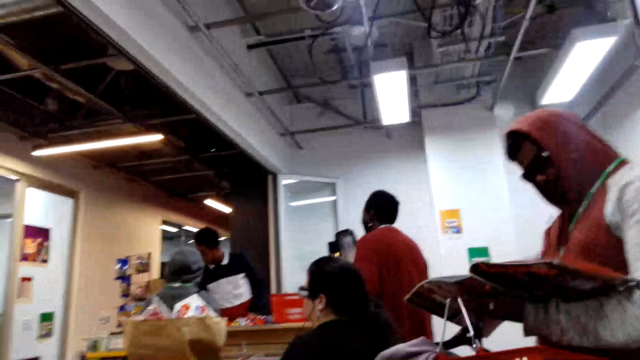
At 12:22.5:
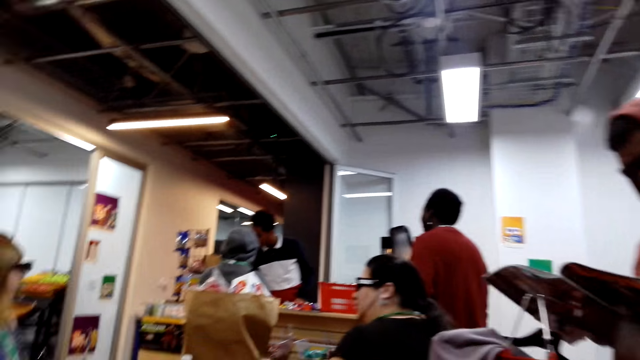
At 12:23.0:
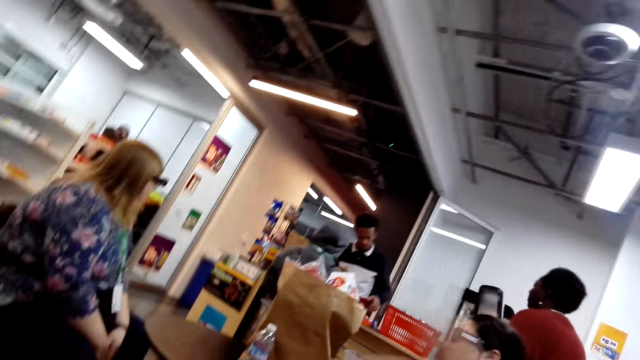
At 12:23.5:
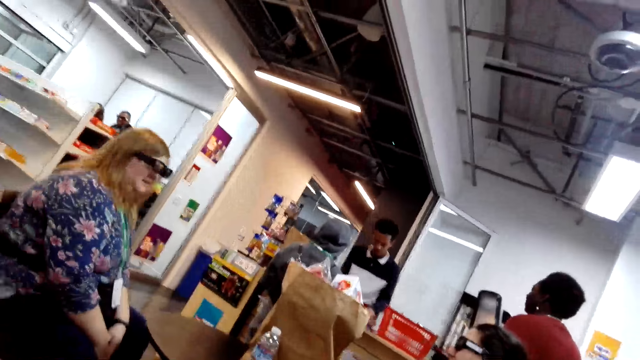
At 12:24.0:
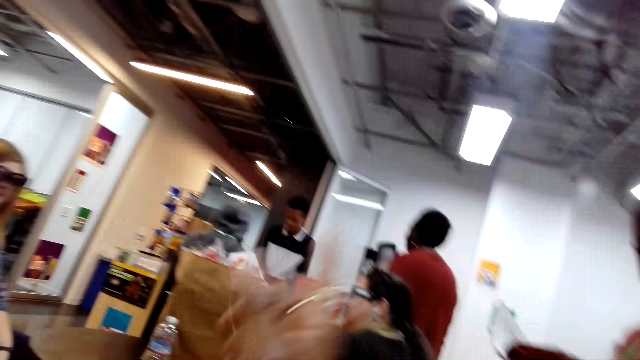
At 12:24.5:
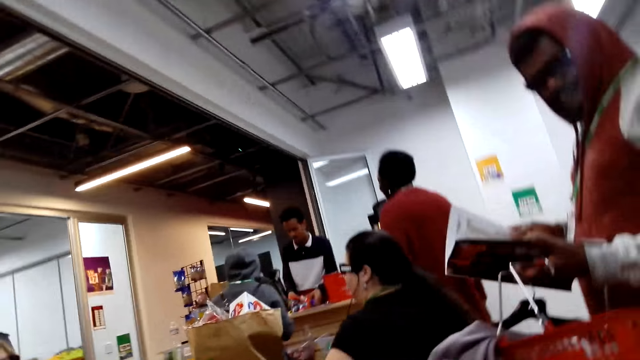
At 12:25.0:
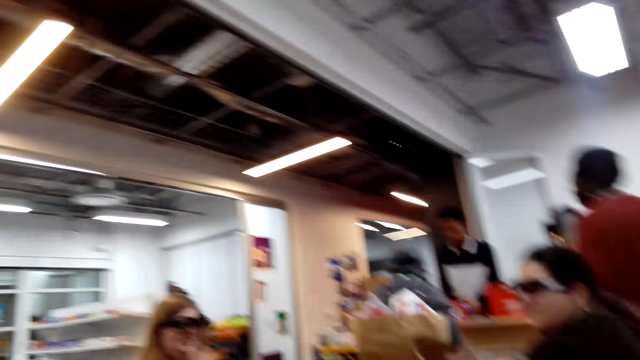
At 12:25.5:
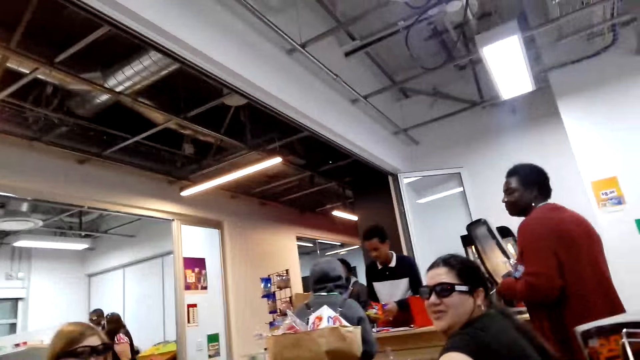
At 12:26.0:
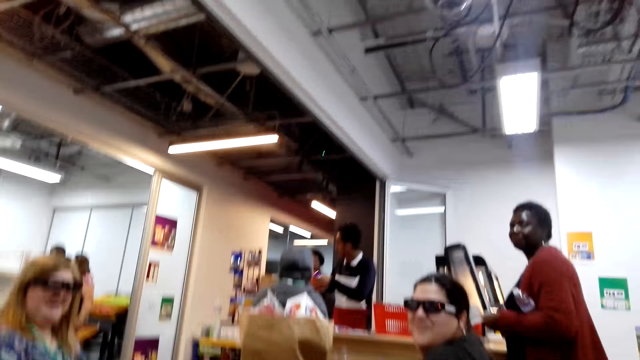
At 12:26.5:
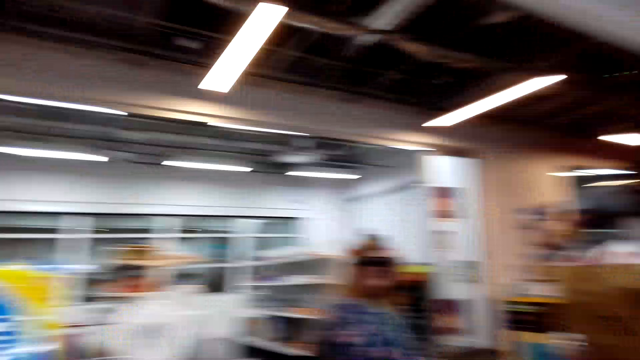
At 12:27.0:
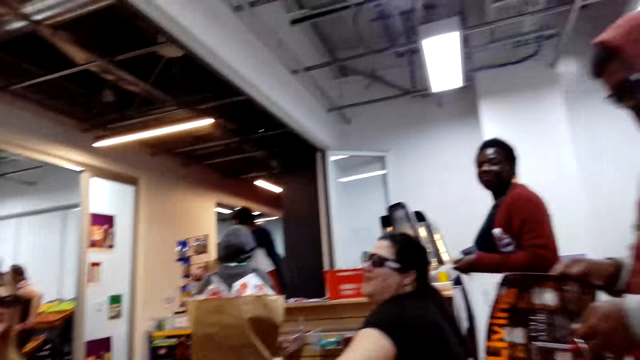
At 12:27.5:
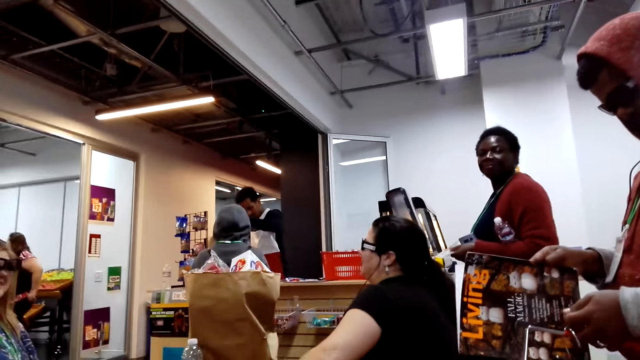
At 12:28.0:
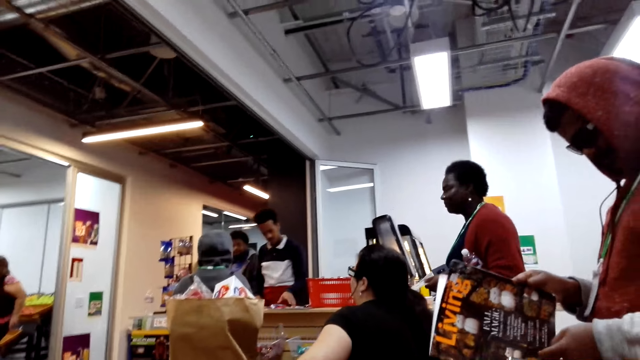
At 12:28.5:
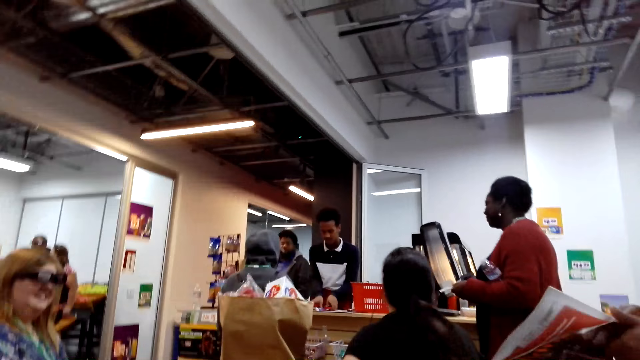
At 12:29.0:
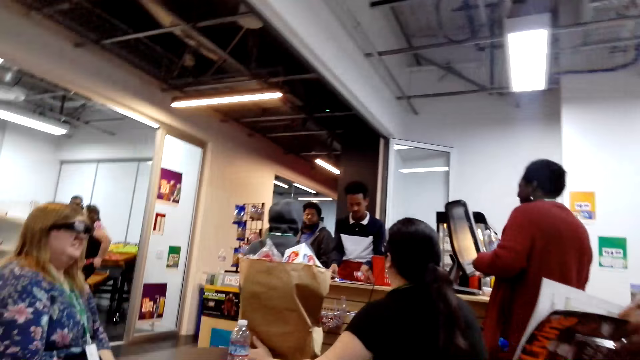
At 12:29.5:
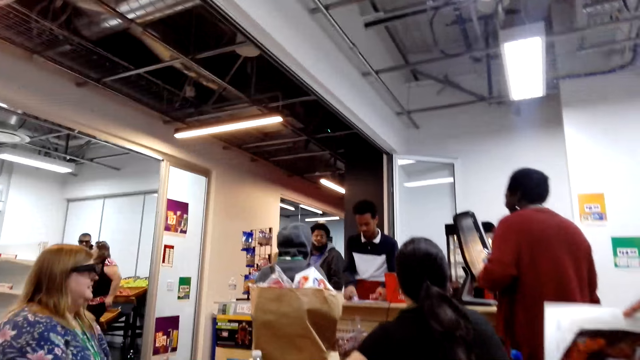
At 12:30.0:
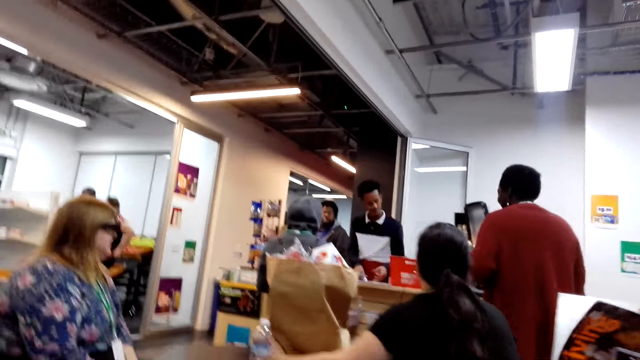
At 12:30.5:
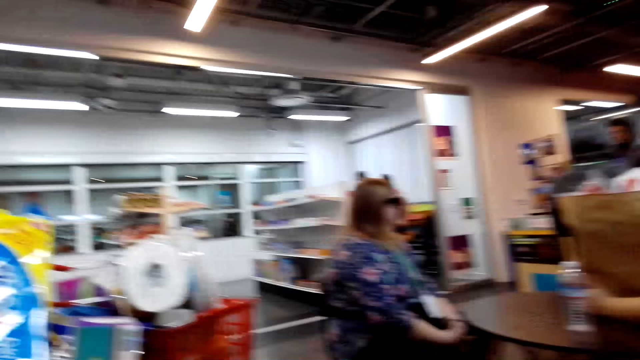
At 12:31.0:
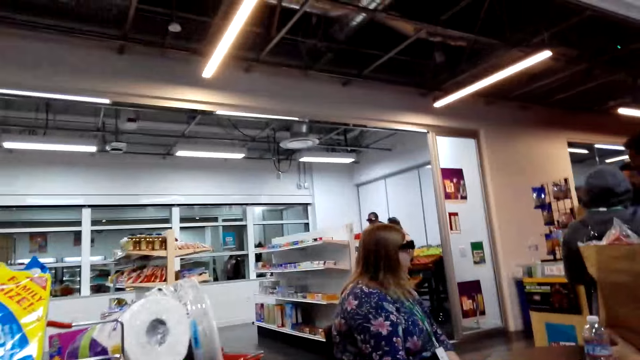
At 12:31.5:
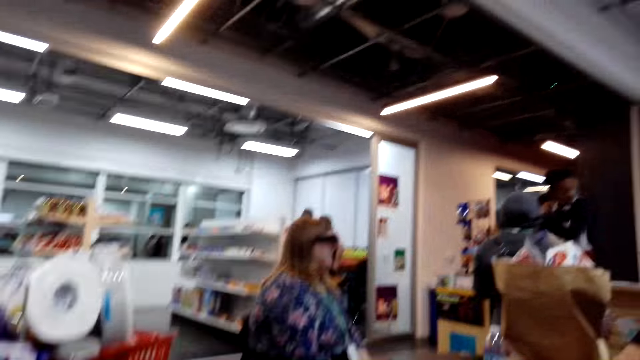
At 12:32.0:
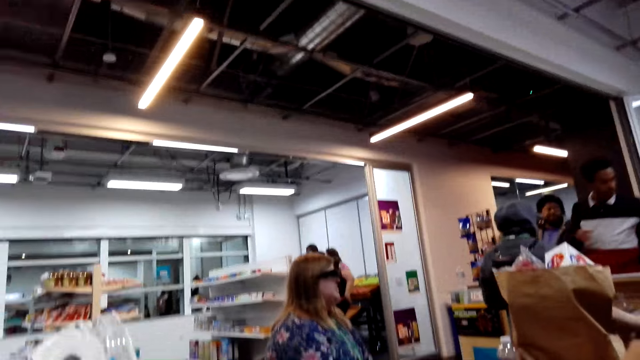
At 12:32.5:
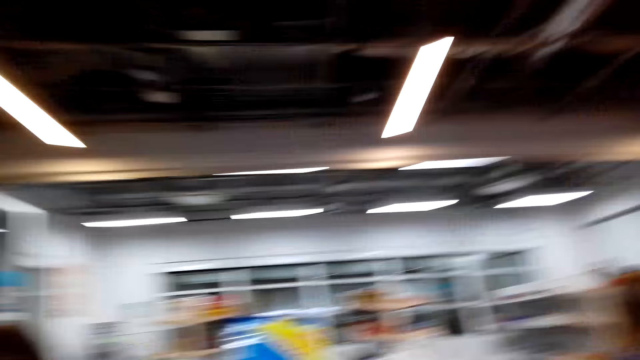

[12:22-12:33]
The camera wearer converses with a woman and another woman. They look around the shop.

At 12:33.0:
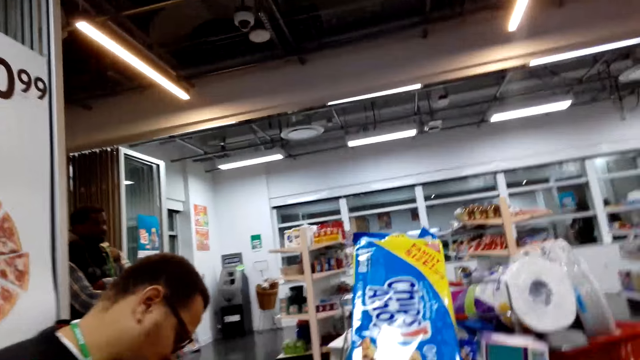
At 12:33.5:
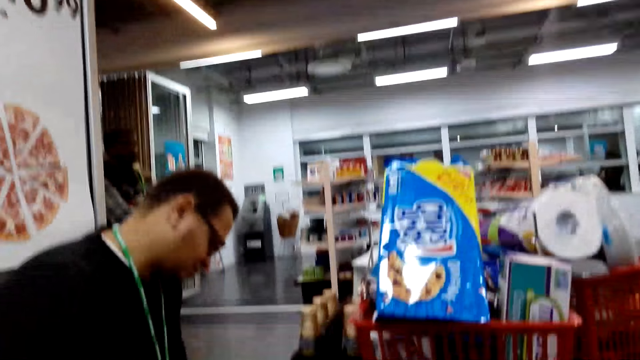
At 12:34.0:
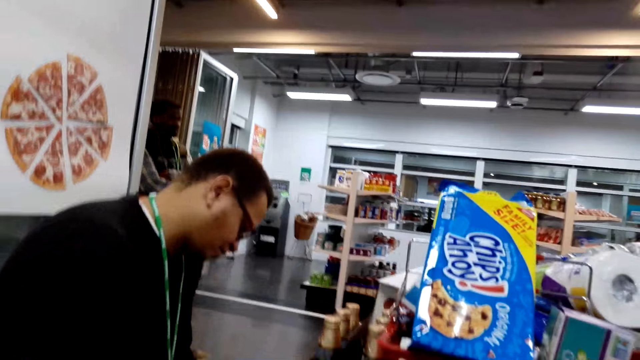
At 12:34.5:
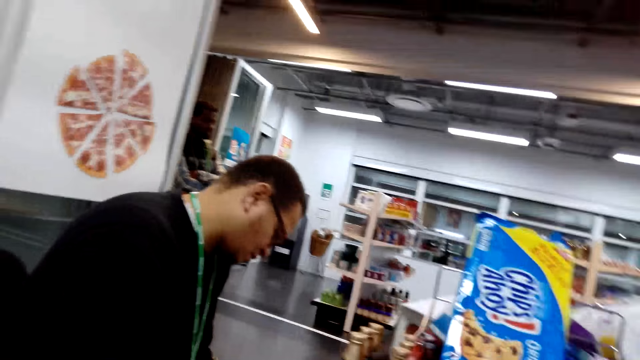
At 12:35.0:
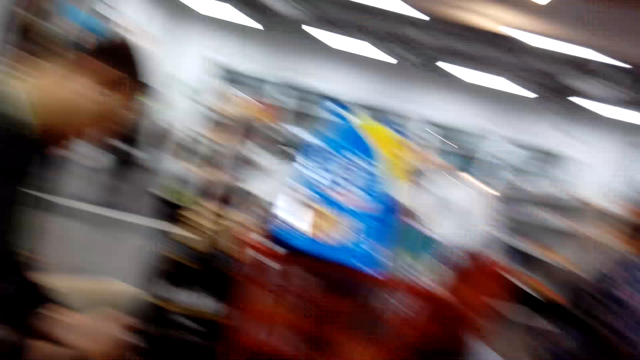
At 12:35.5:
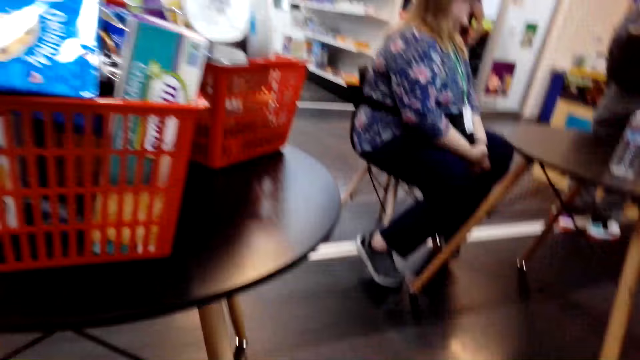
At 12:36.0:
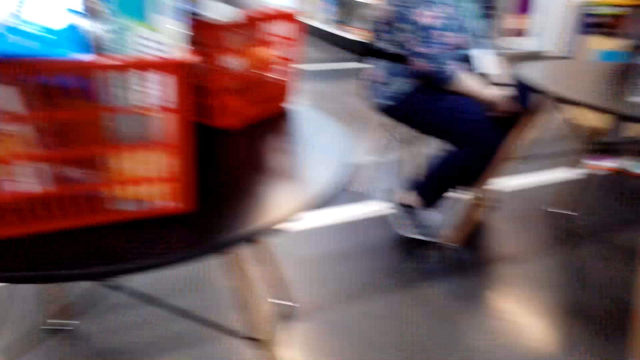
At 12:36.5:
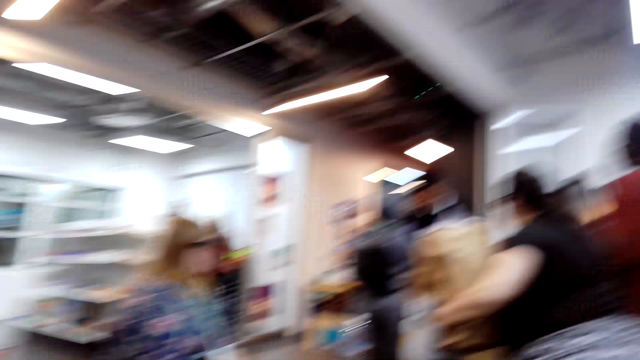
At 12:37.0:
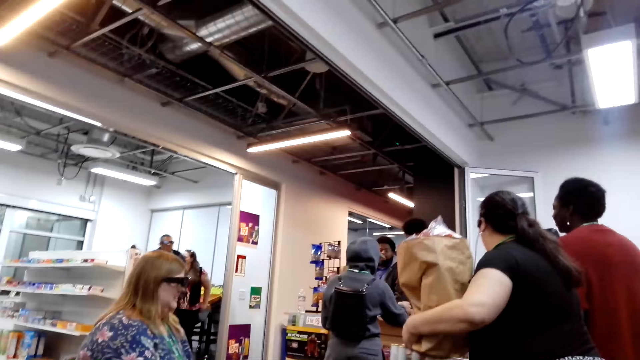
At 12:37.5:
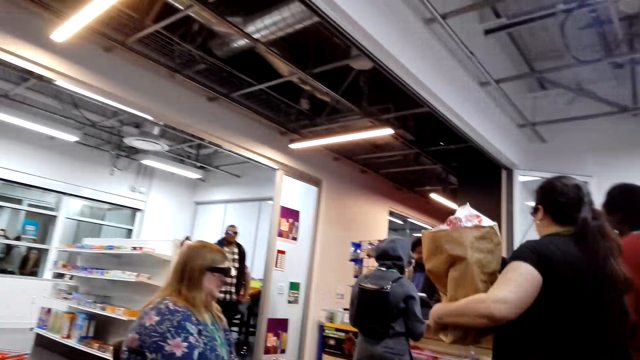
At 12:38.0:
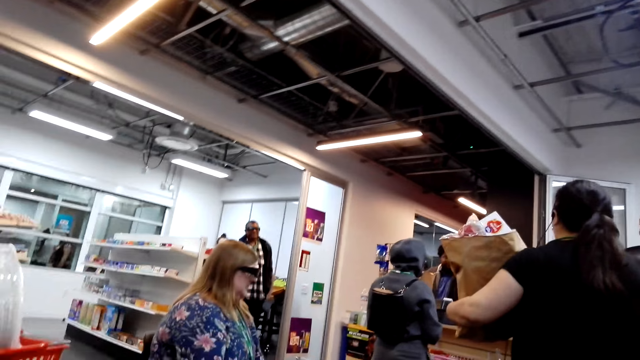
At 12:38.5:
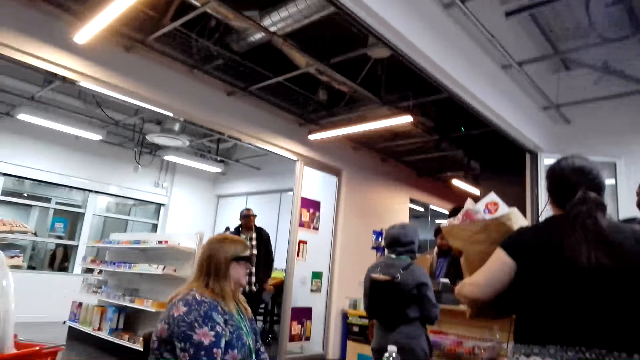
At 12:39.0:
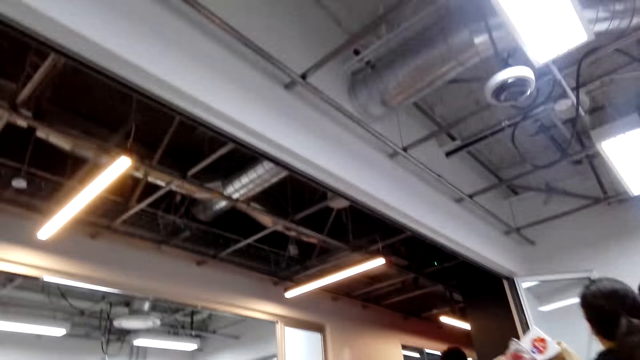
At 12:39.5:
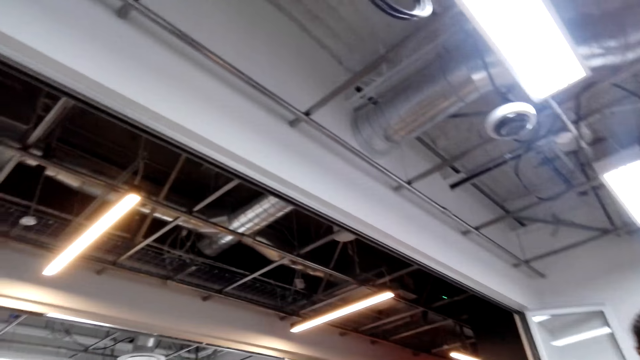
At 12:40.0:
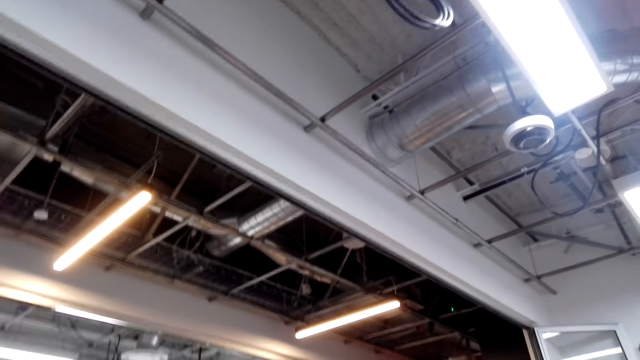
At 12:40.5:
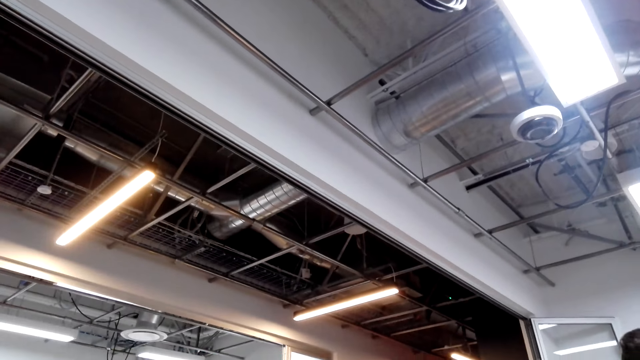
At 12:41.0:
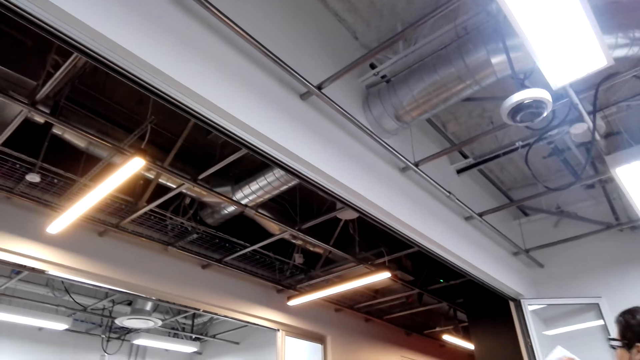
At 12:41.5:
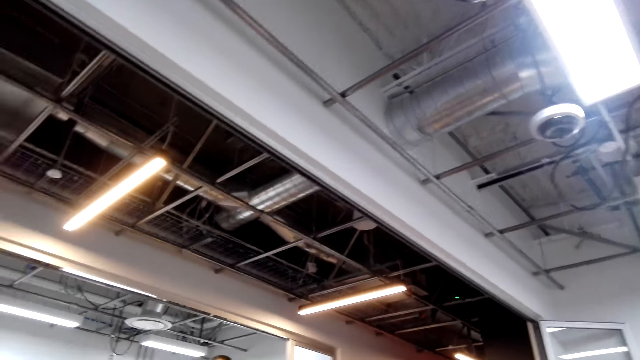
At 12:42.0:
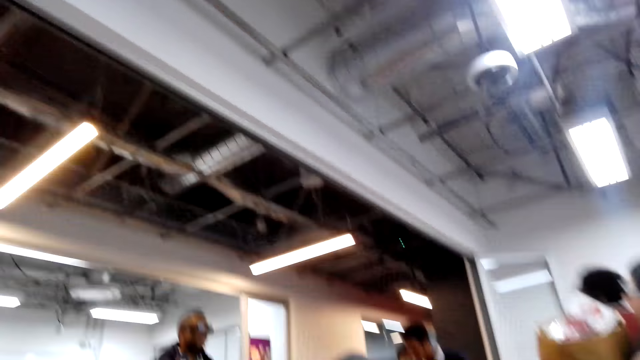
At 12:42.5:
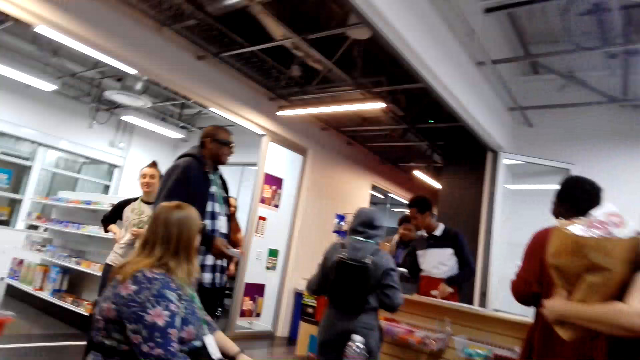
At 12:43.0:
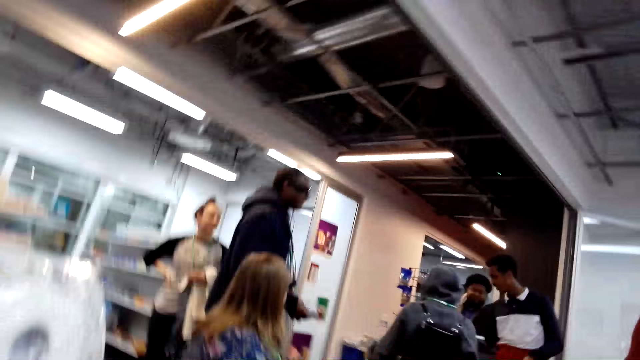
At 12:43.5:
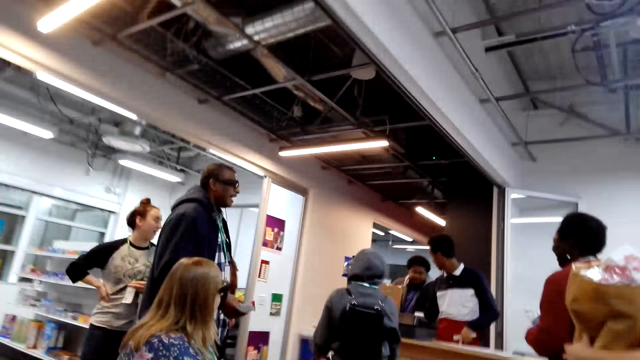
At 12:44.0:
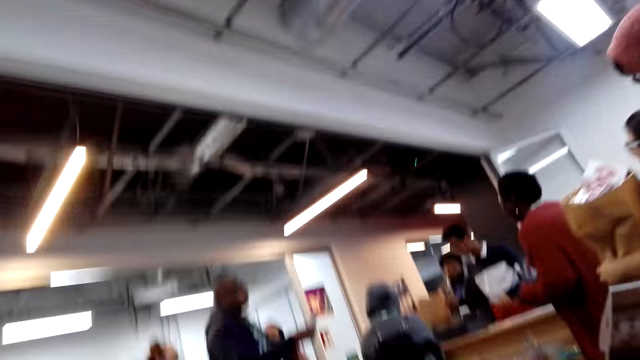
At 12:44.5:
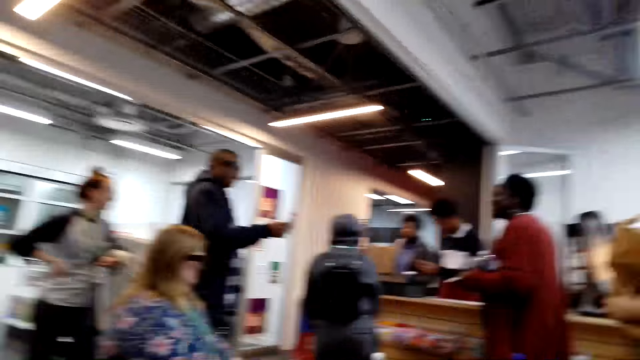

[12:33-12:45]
A man checks something. The camera wearer looks around the shop. A woman stands up. The camera wearer looks around the shop. Another man walks around the shop. The camera wearer converses with another man. Another man laughs.
